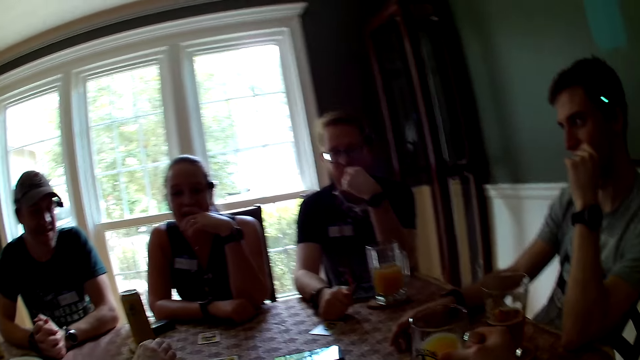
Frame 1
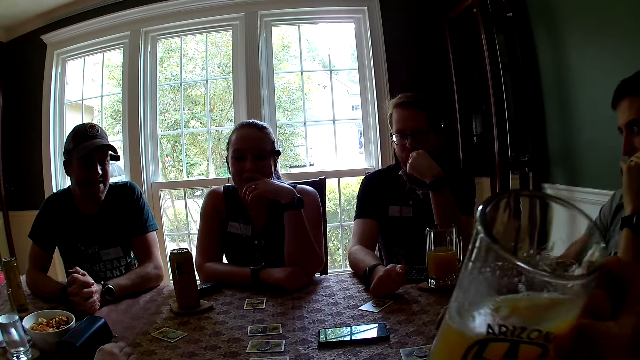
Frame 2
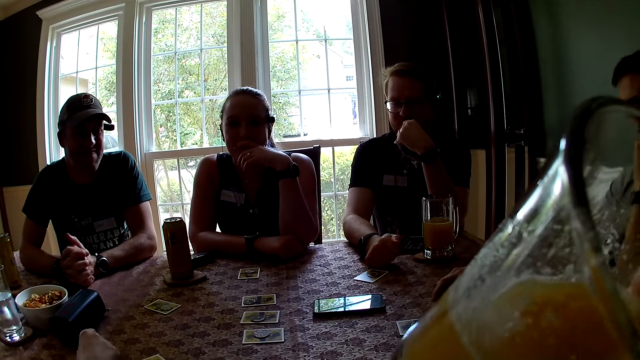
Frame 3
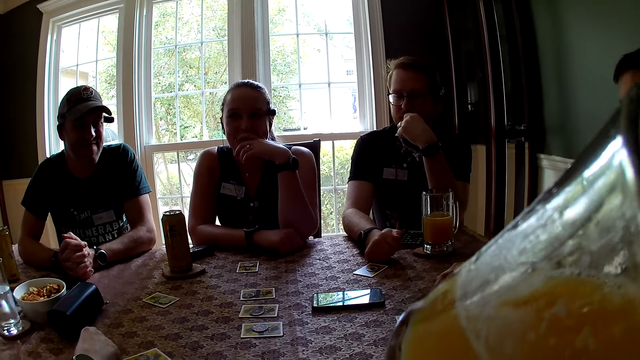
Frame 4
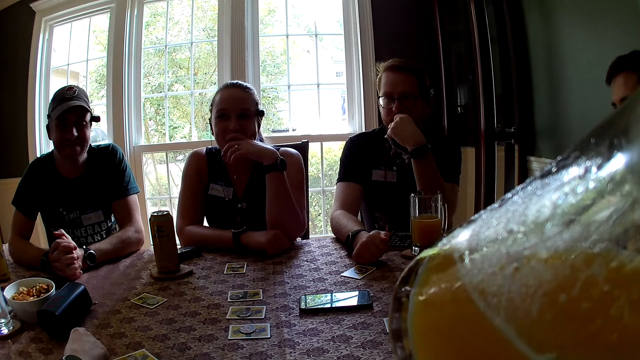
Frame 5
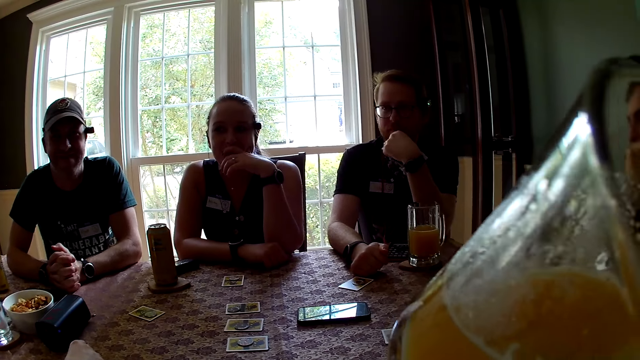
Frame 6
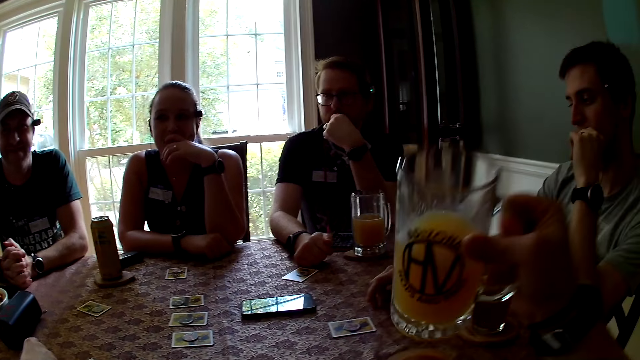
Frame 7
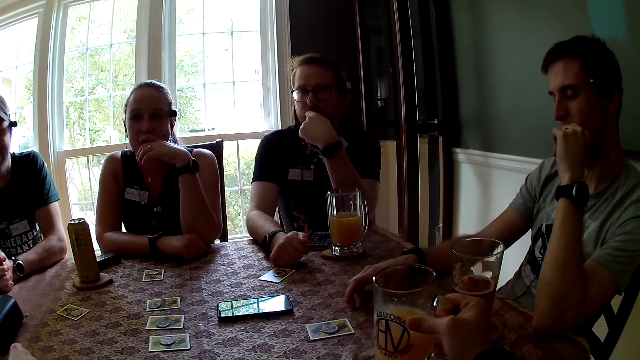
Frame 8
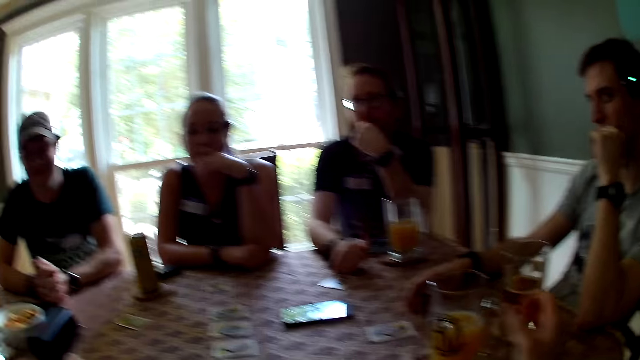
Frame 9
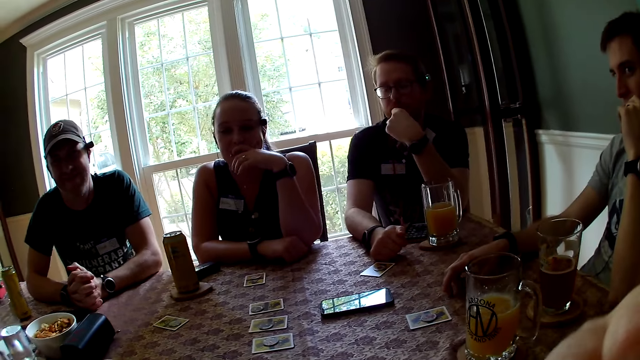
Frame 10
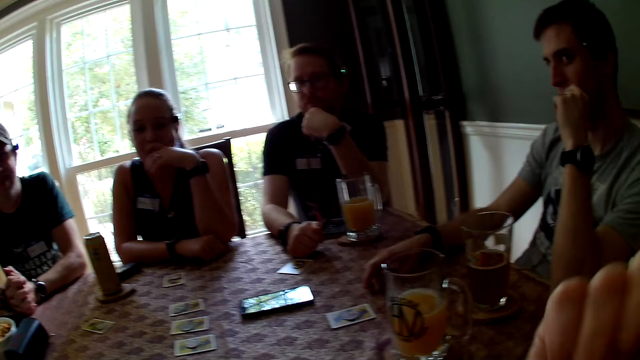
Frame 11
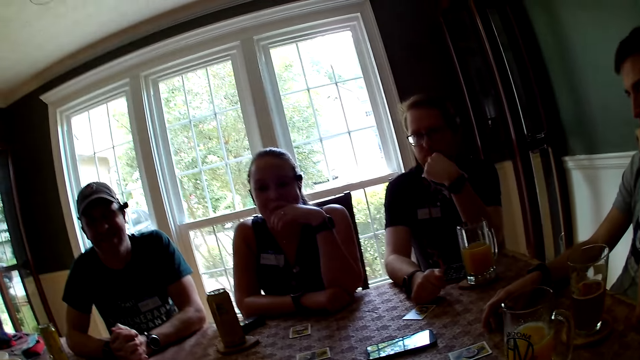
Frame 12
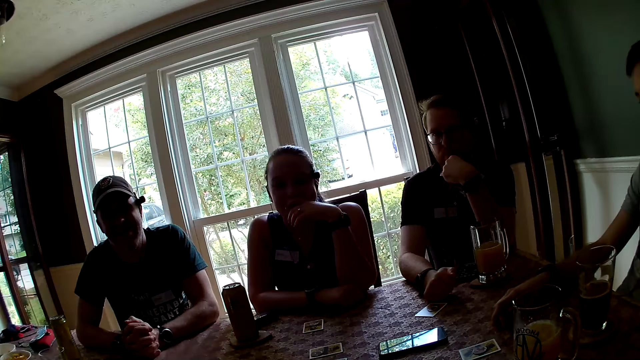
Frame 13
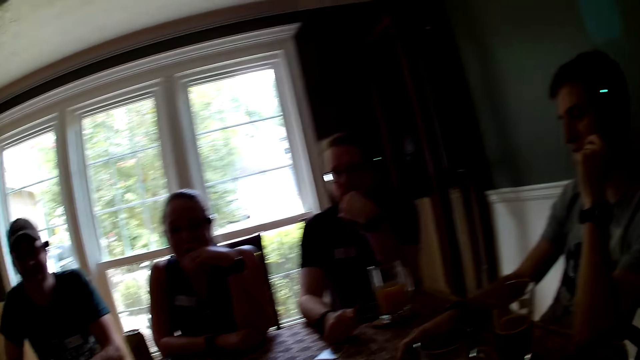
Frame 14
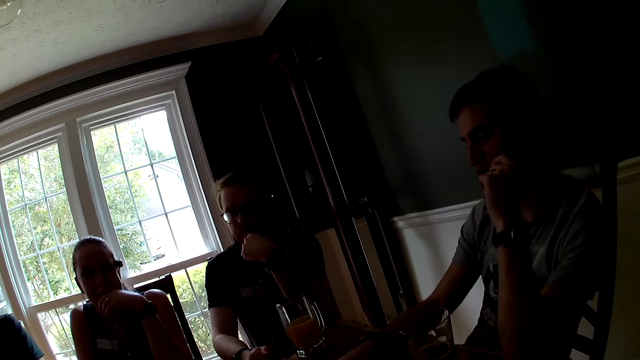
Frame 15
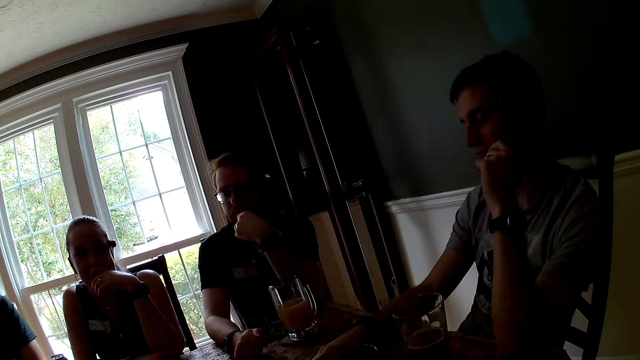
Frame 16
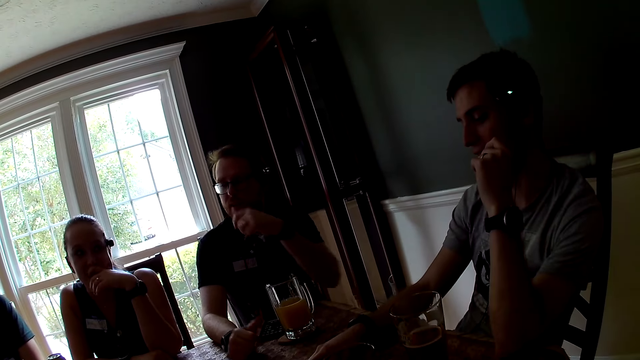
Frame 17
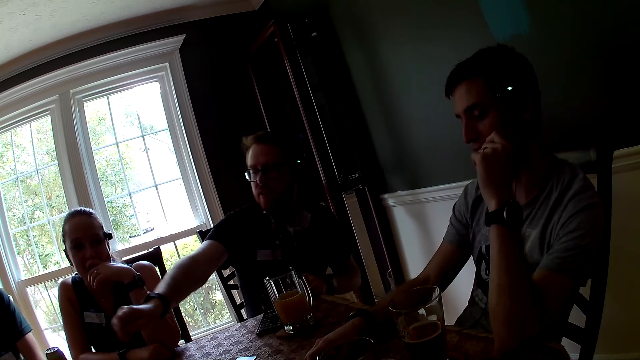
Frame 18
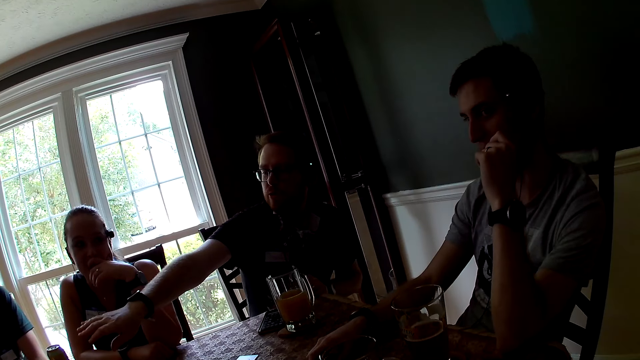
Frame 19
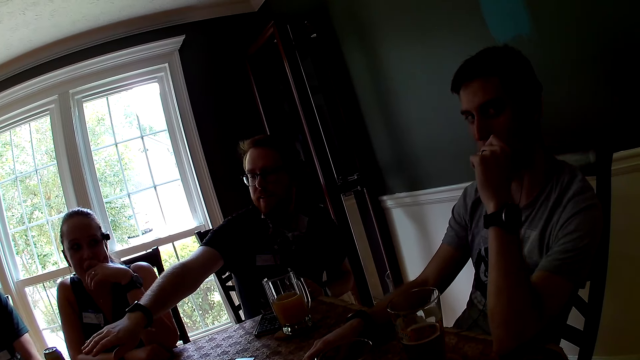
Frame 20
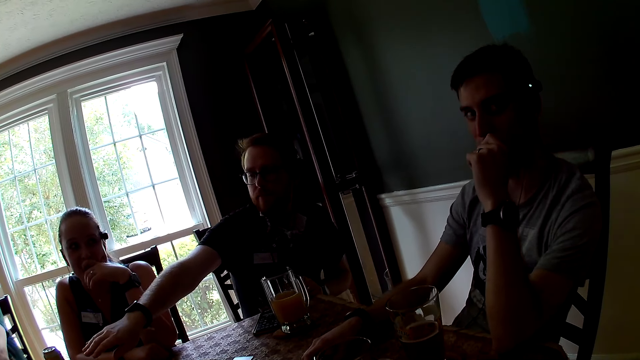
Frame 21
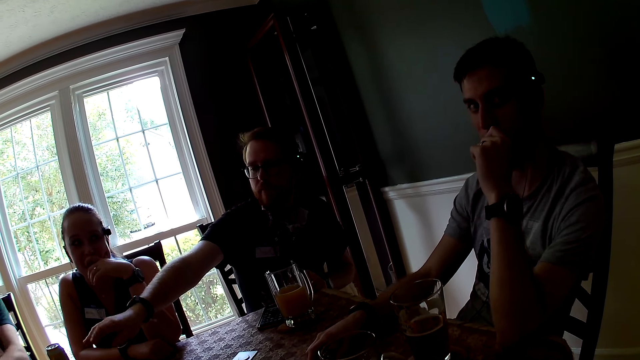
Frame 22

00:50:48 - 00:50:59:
The camera wearer drinks the glass of juice with her right hand. She picks up the glass of juice from the table. She drops the glass of juice on her coaster with her right hand. She removes the hand from the glass. A man collects the rulebook from another man's left hand with his right hand. A man stretches the hand.

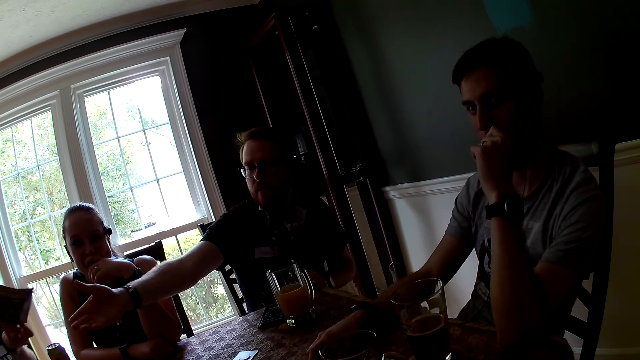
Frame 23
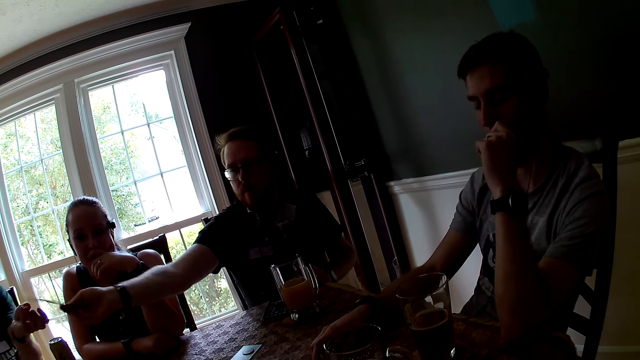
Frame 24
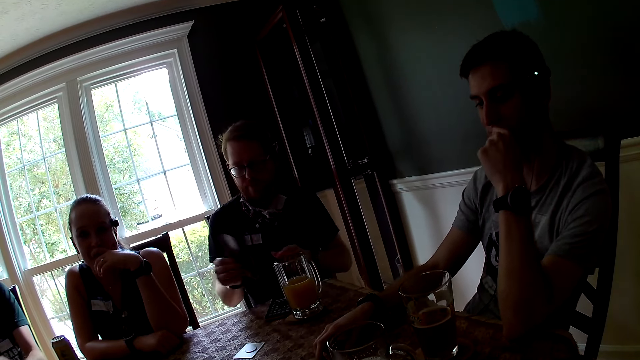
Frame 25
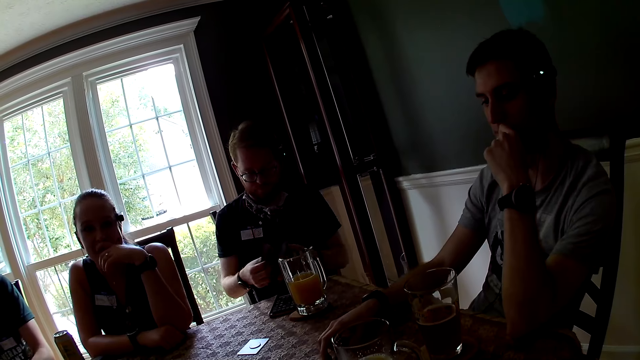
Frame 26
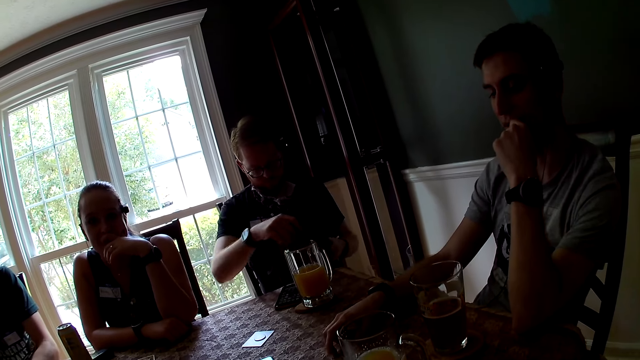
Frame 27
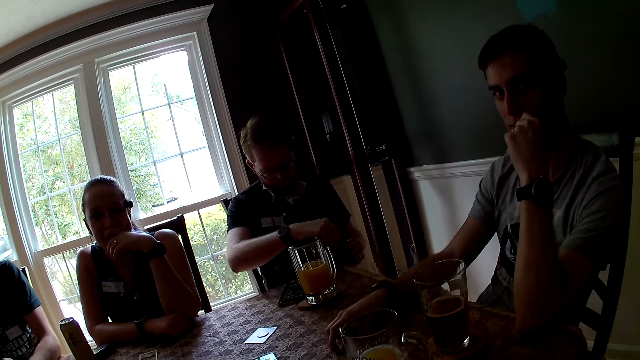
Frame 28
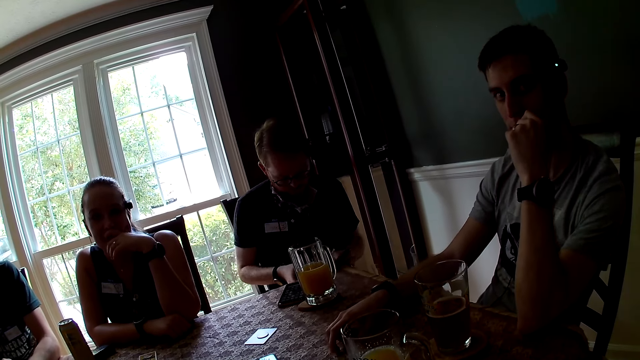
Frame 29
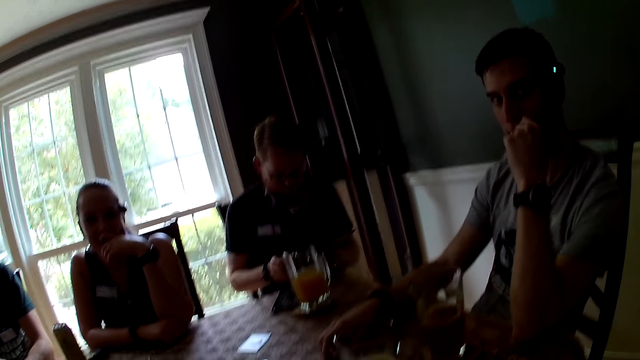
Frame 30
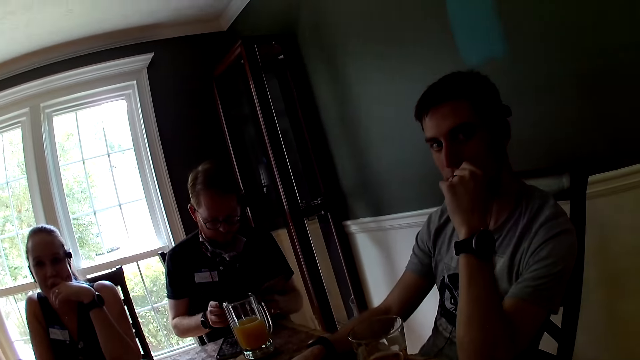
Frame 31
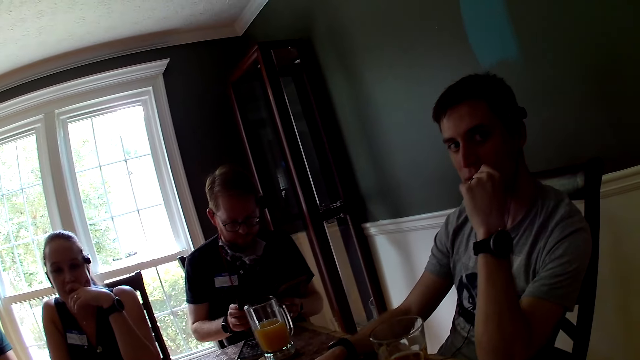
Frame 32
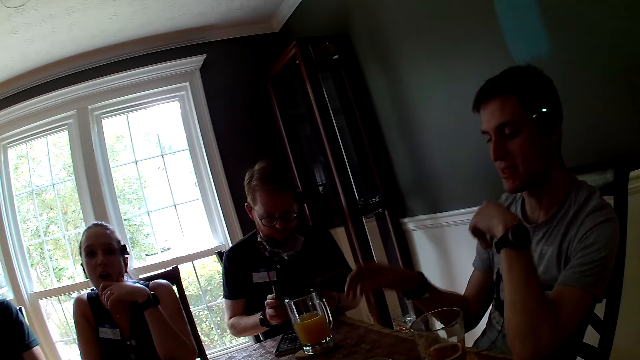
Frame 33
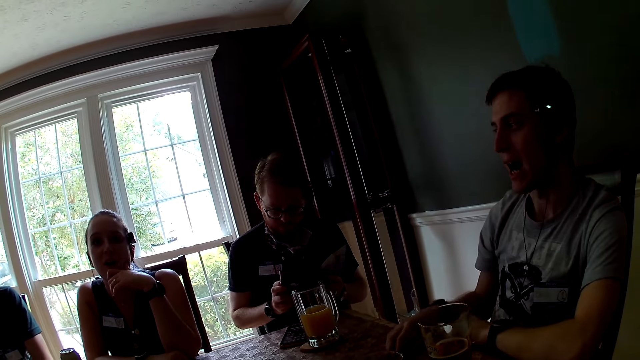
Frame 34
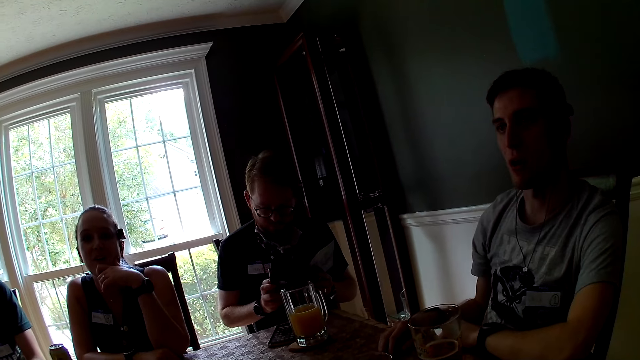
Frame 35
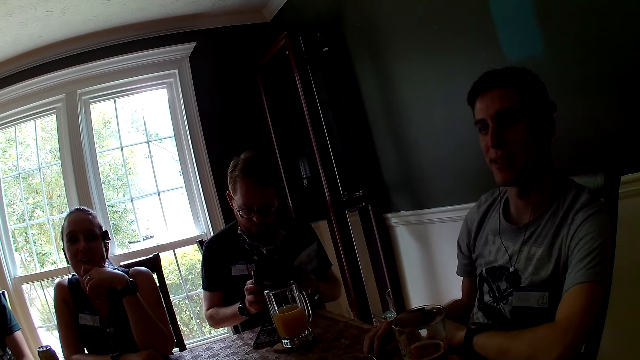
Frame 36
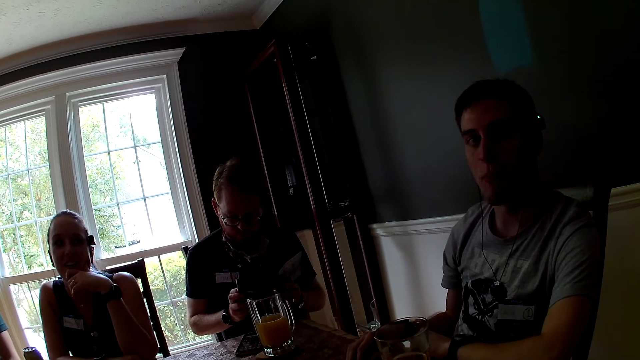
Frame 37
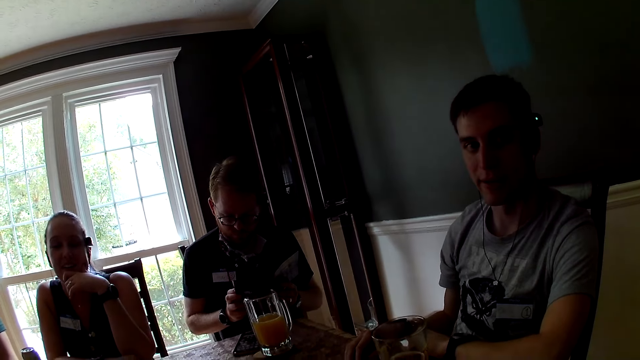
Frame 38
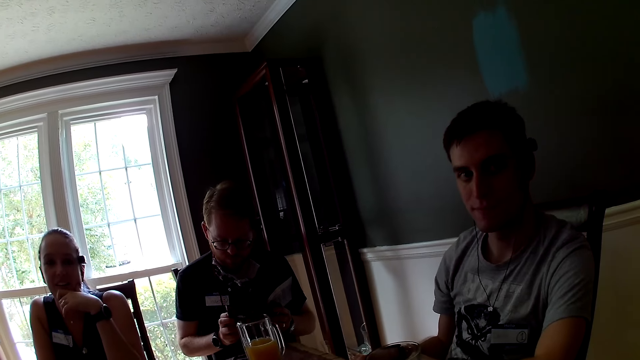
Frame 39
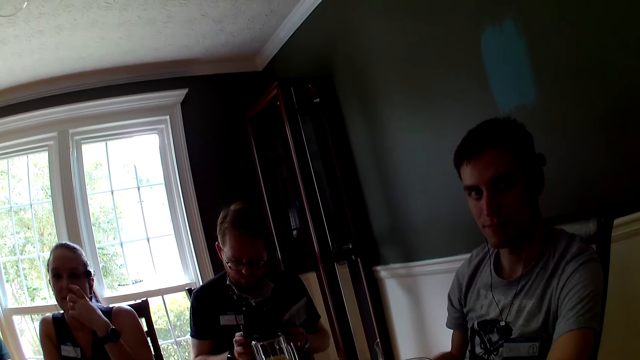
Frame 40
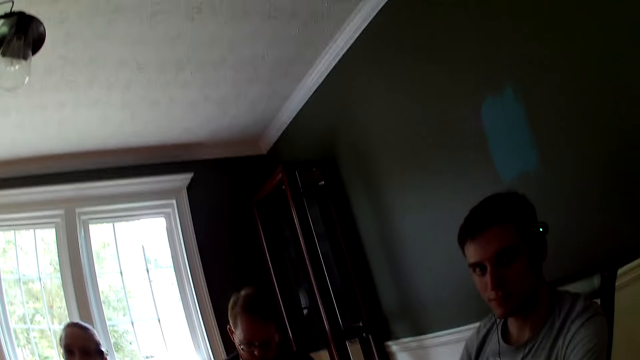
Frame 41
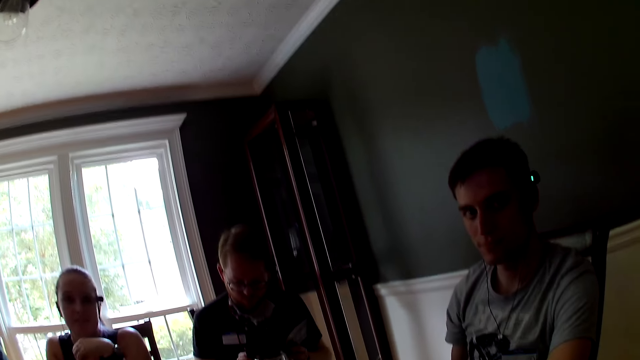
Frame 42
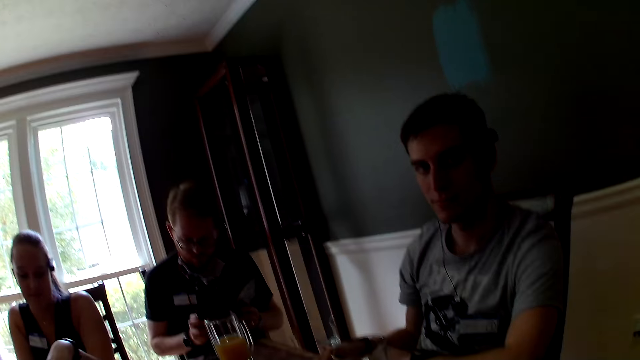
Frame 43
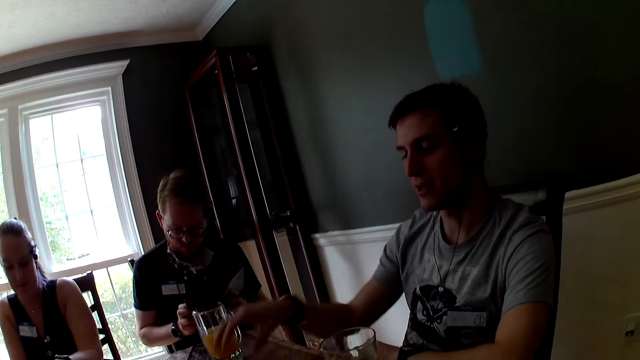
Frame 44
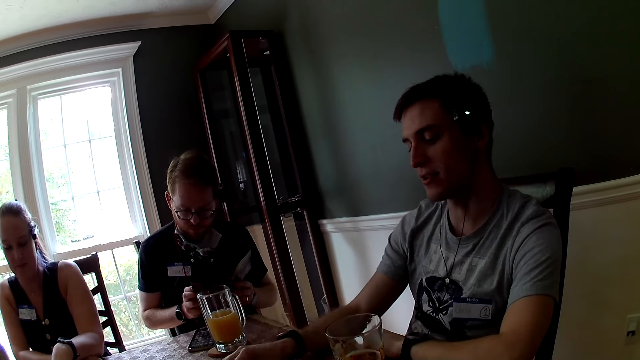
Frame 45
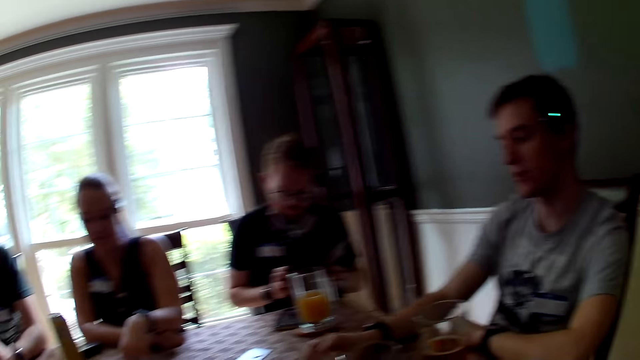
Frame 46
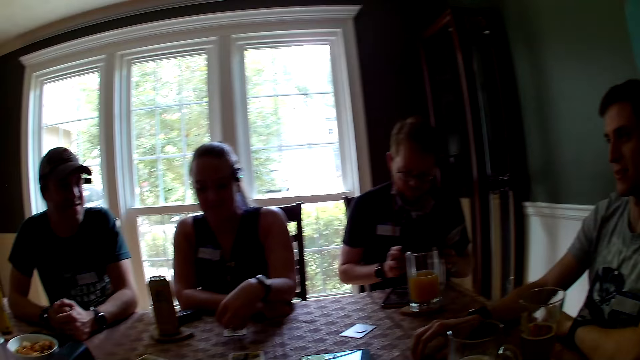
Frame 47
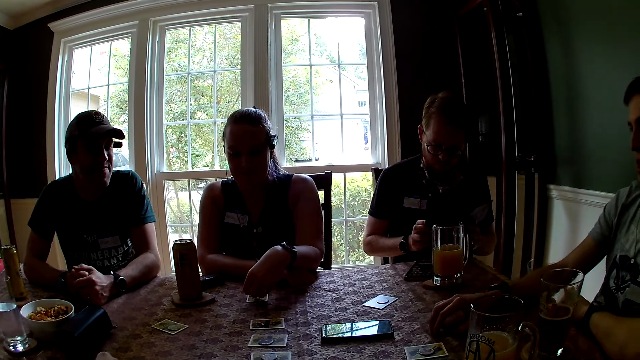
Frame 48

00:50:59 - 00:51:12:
A man picks the magazine from a woman. Another man opens the rulebook with both hands. The first man turns the page of the magazine, turns the magazine upside down, and reads the page of the magazine. A third man gestures with his right hand on the table. The first man reads the page of the magazine. Another woman touches her face with her left hand. The third man flaps the hand. The other woman moves the card and token on the table with her left hand.
